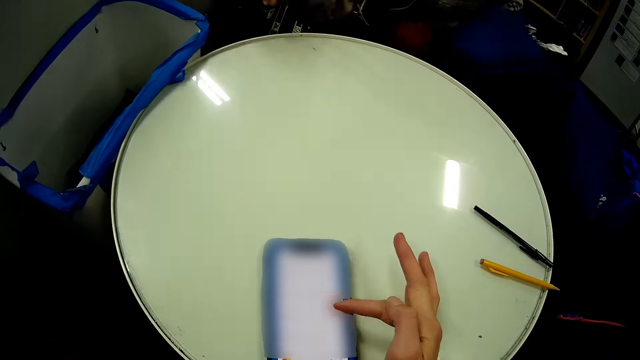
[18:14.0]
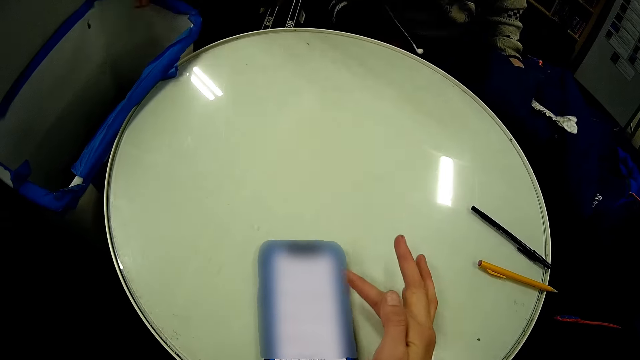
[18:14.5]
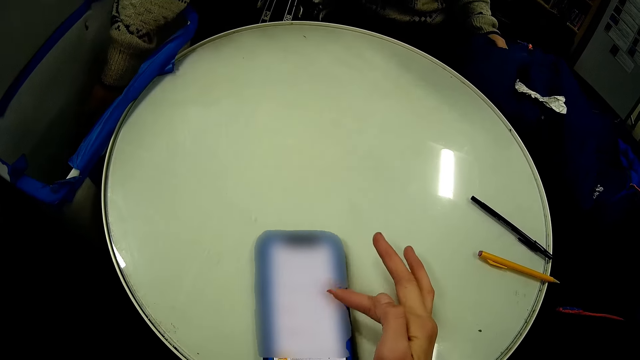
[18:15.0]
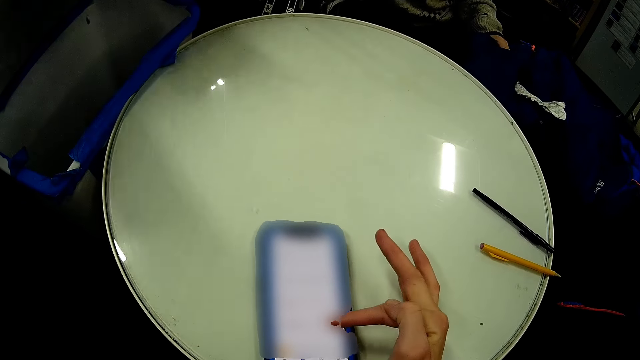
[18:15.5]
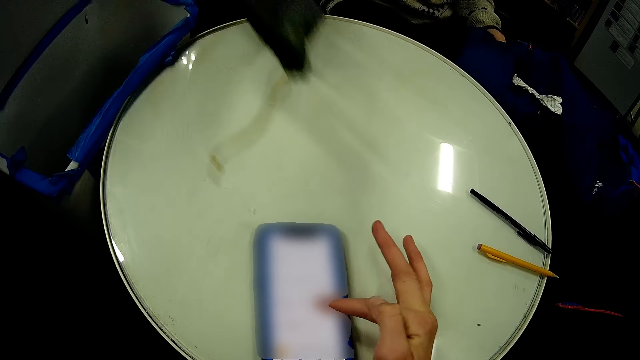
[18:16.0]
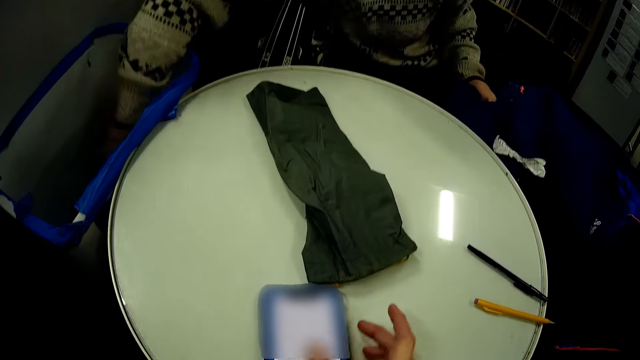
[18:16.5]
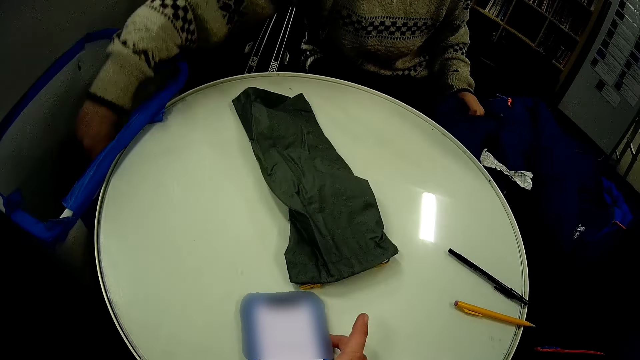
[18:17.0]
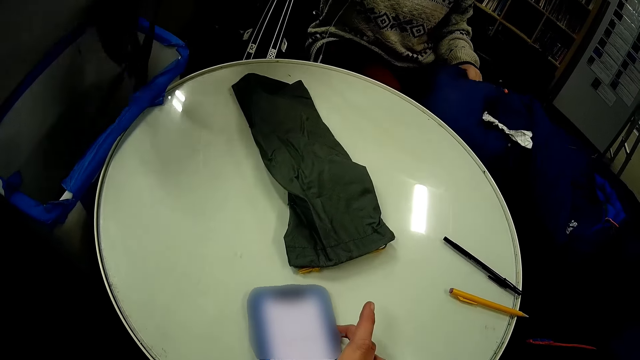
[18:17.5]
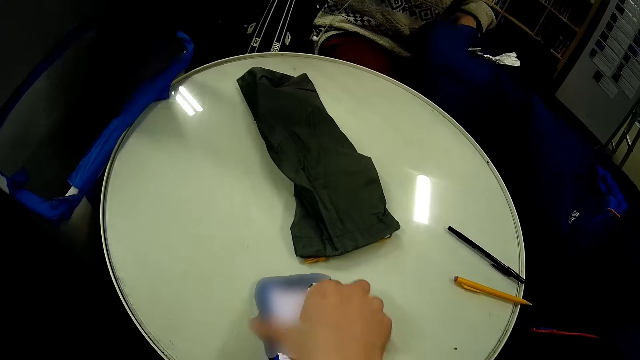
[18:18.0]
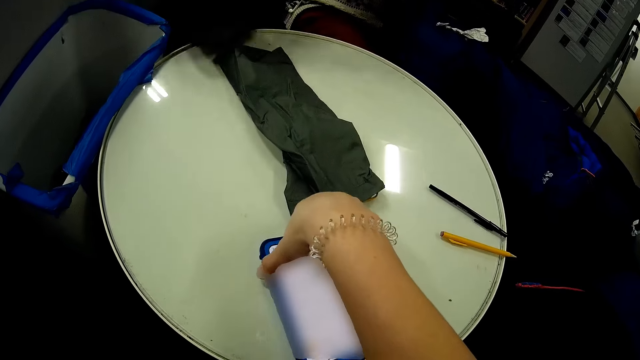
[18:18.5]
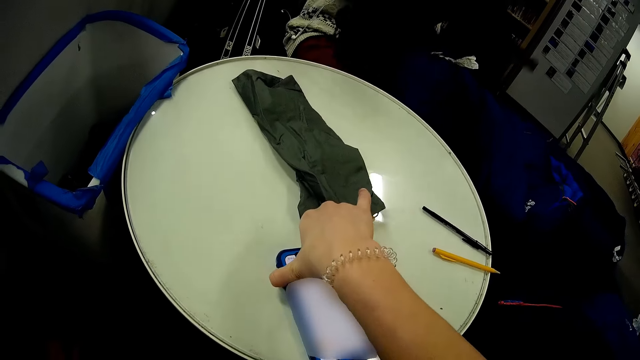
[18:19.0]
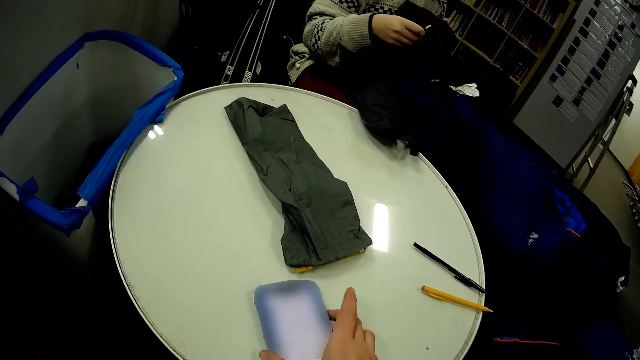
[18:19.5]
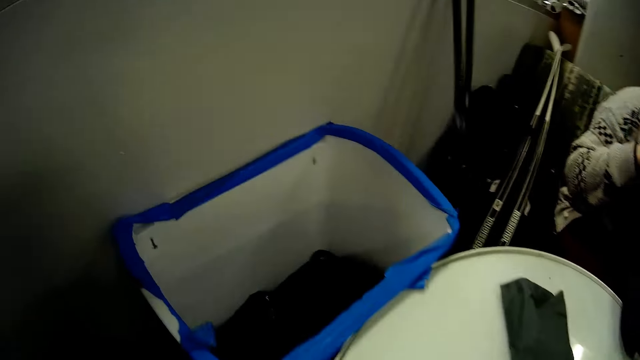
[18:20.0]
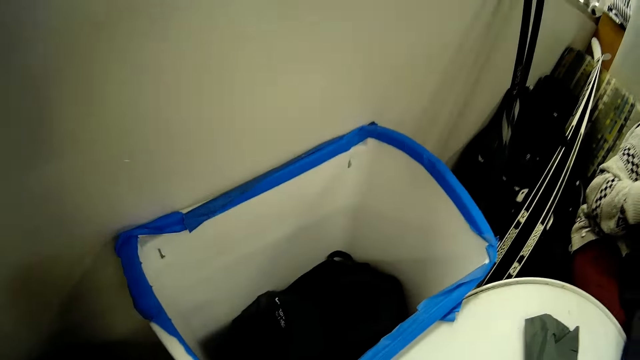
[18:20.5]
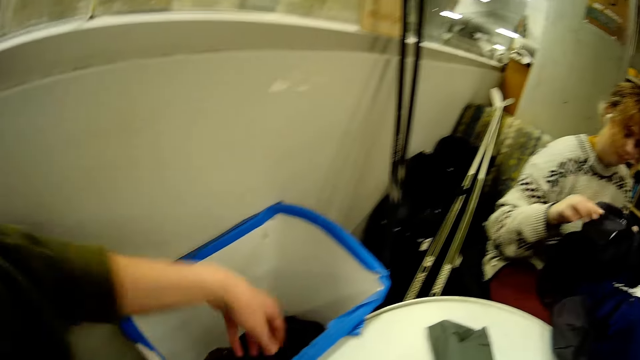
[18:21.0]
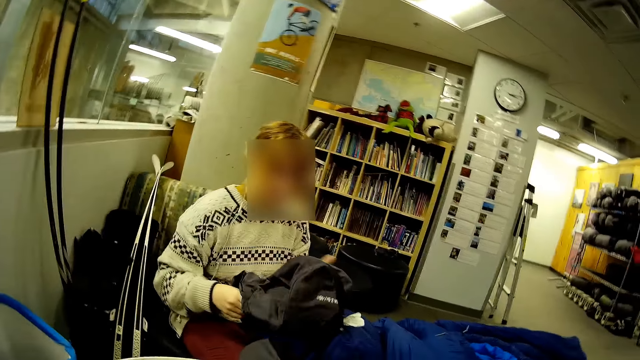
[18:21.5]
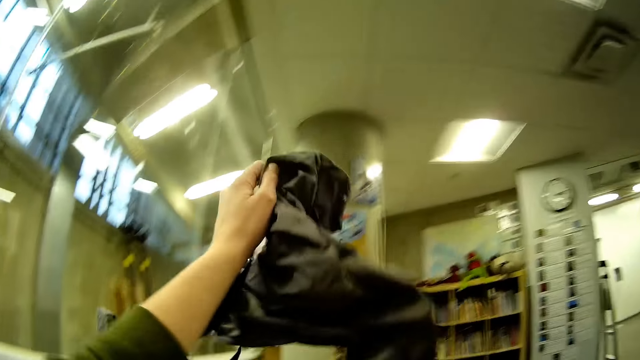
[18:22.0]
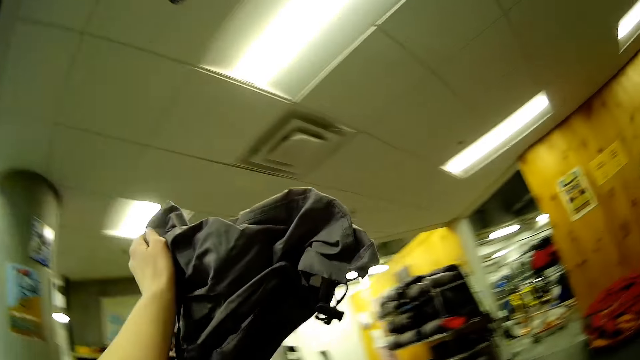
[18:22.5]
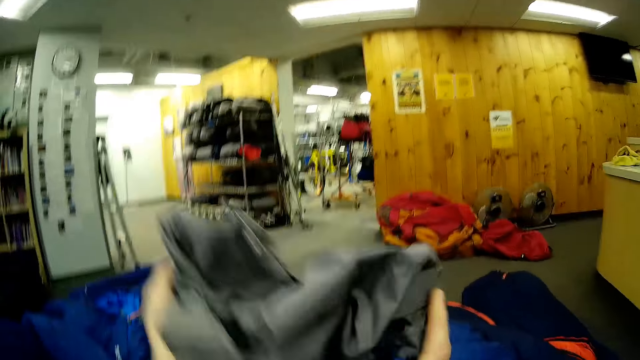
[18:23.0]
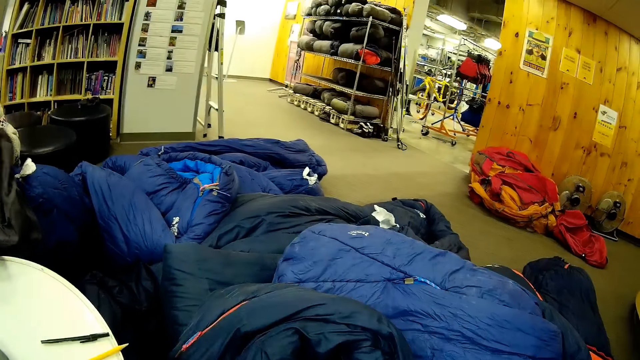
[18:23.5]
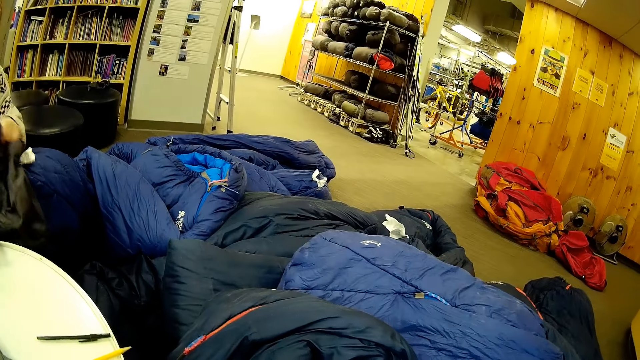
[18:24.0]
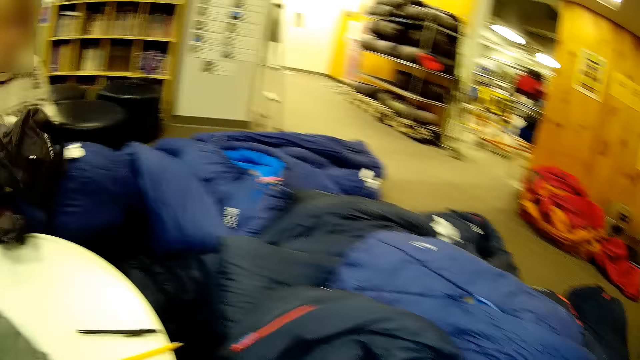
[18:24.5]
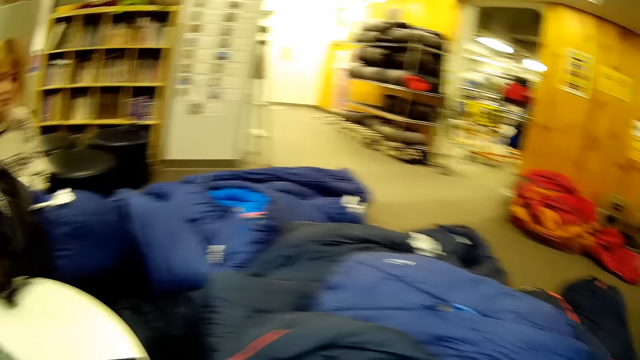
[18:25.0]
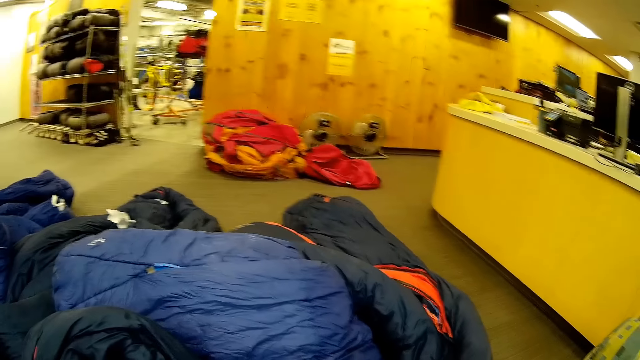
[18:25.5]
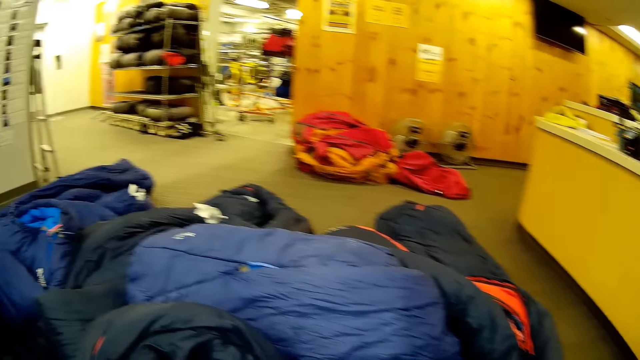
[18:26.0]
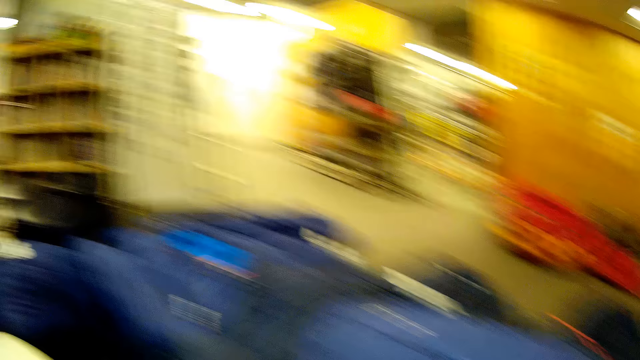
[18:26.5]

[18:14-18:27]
A woman puts the cloth on the table. The woman removes cloths from the bag. The camera wearer picks the cloth in the basket. They put the cloth down.

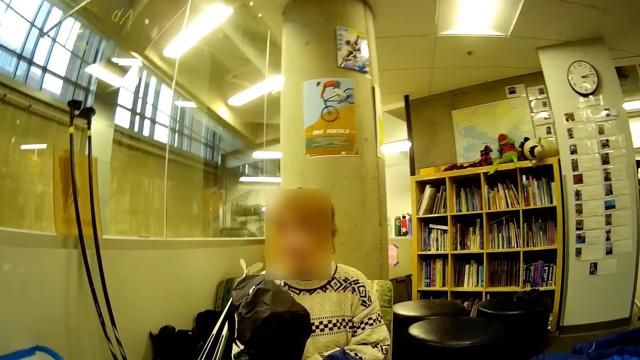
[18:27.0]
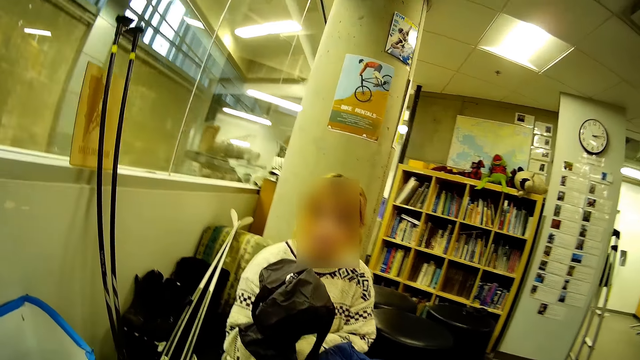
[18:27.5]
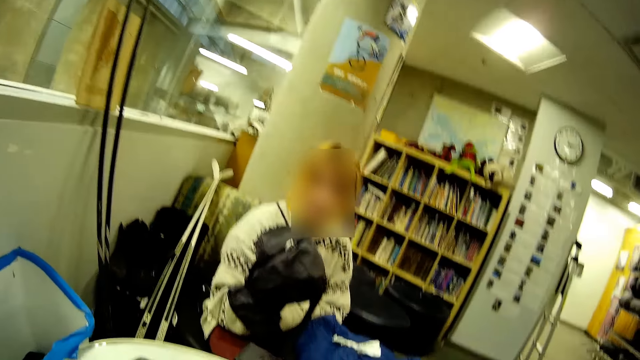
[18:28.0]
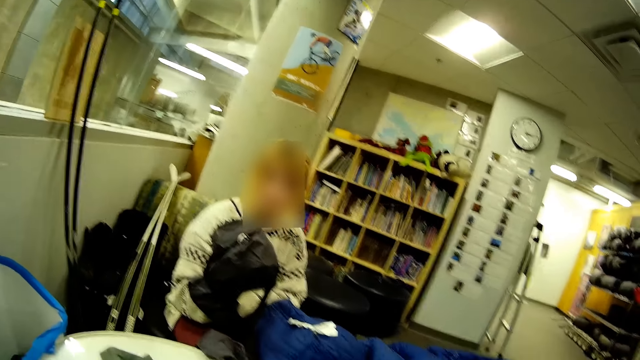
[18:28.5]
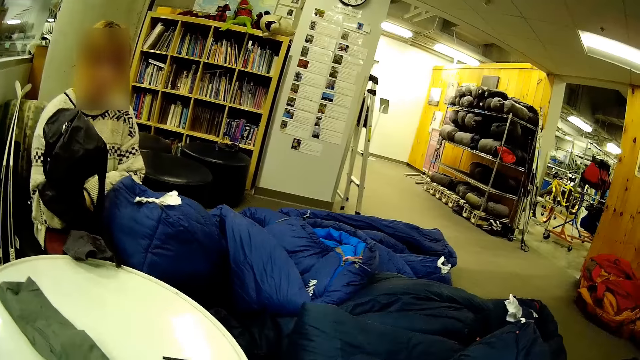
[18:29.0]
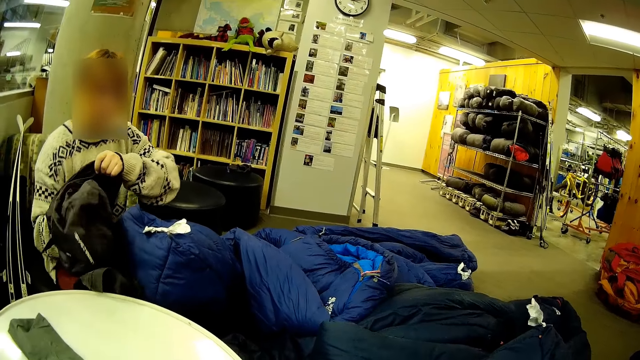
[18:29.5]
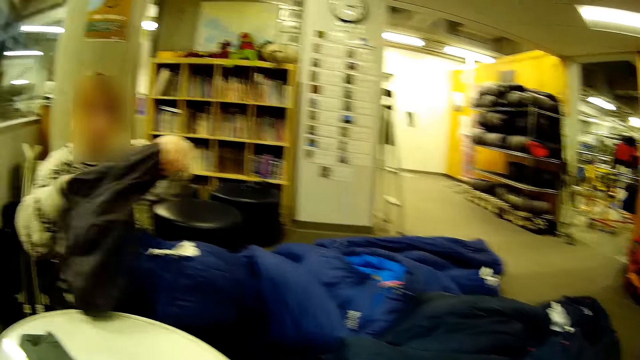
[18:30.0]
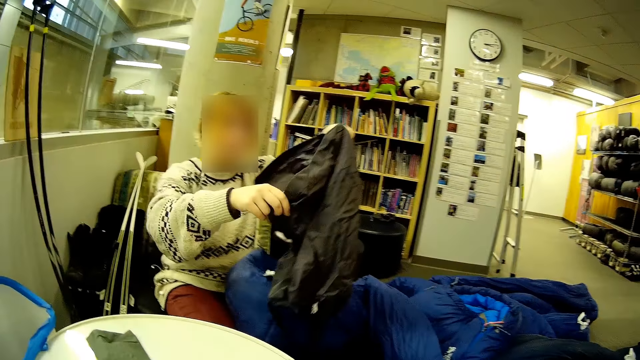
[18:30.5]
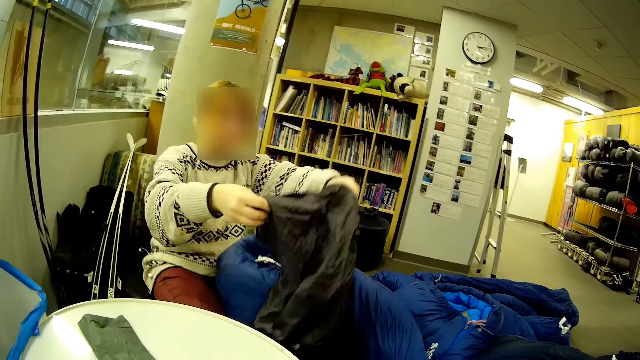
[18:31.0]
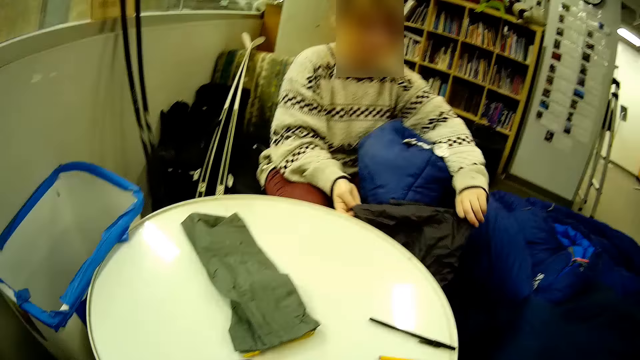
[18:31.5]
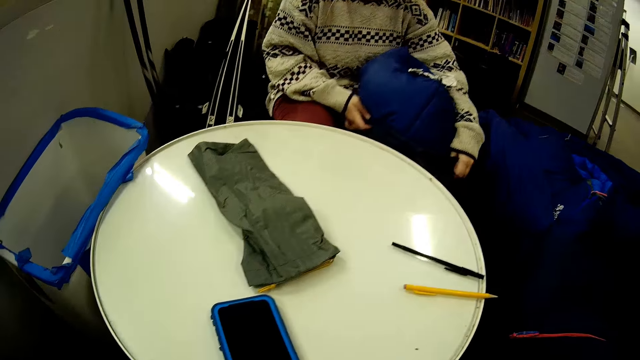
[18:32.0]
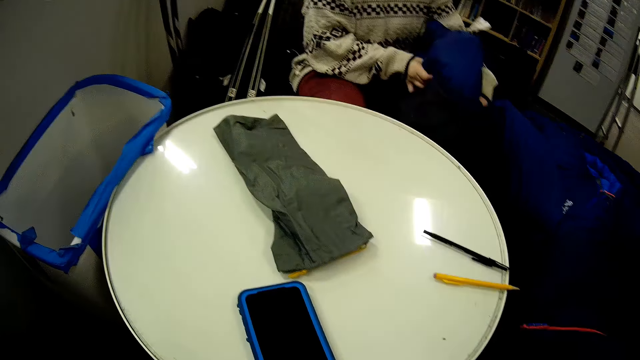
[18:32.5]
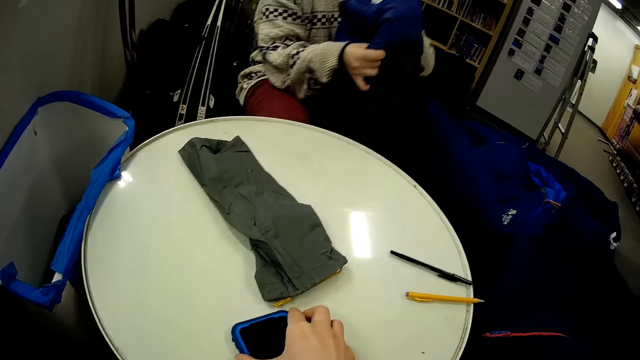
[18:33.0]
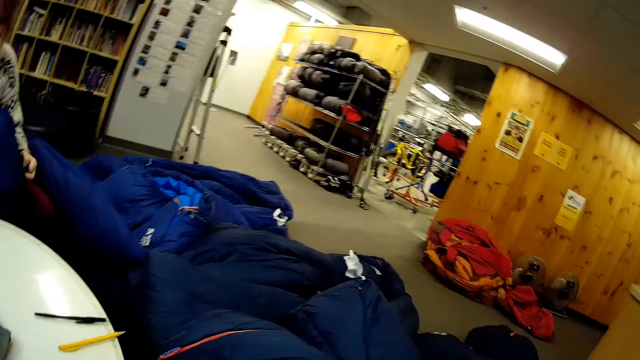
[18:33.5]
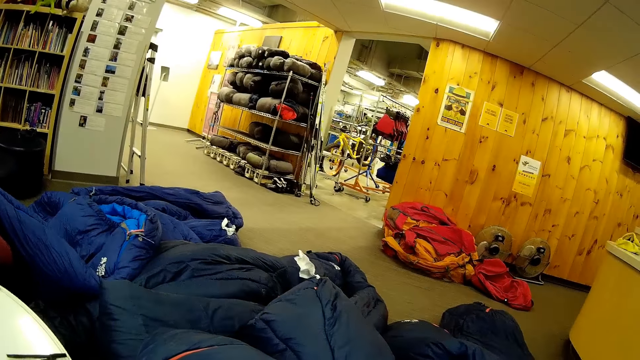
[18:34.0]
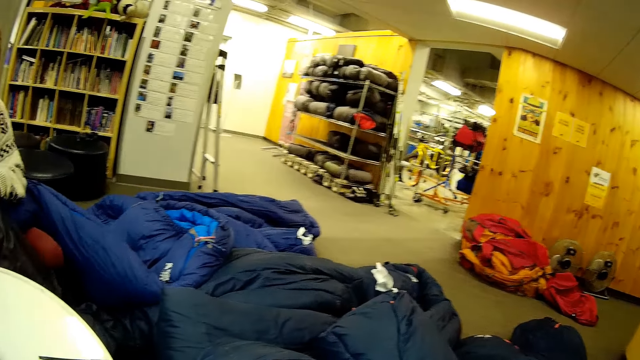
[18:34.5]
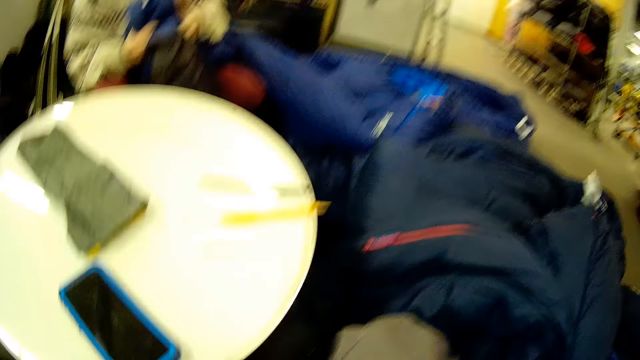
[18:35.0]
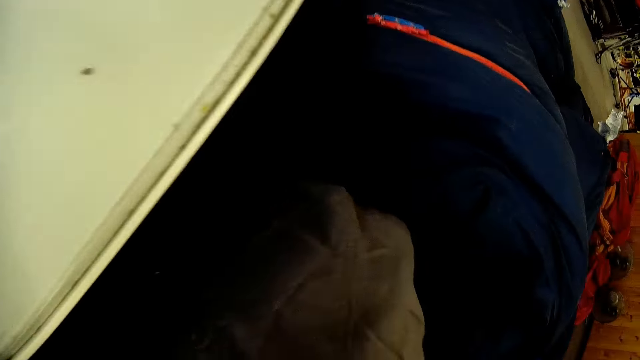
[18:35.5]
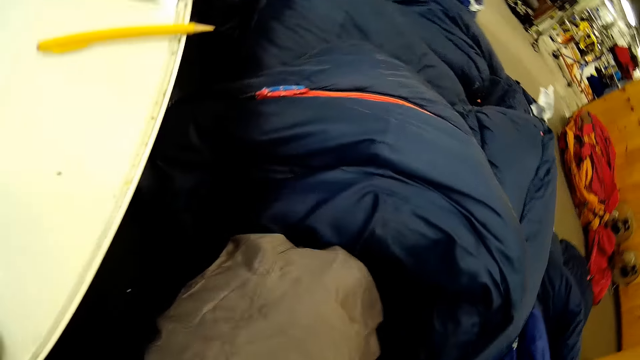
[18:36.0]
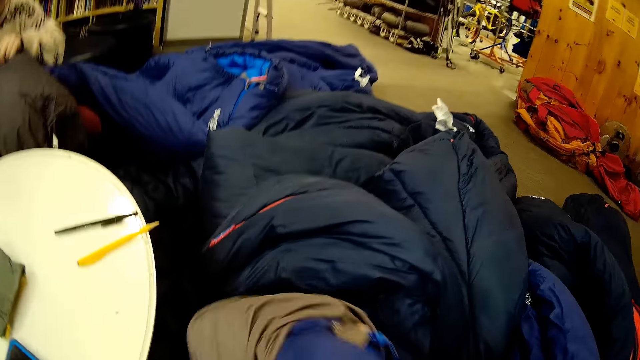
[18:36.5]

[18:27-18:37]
Someone puts jackets in the bag.
